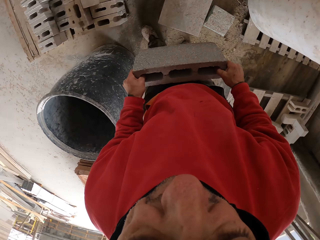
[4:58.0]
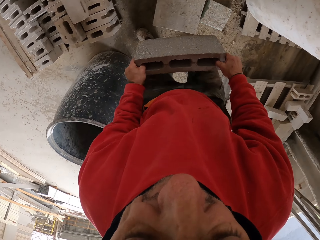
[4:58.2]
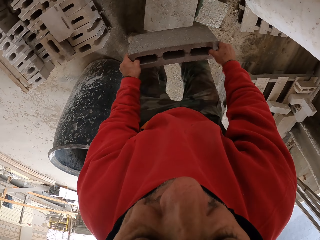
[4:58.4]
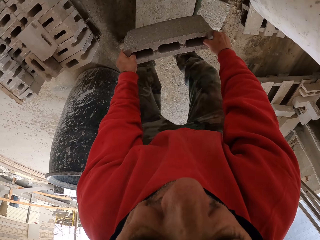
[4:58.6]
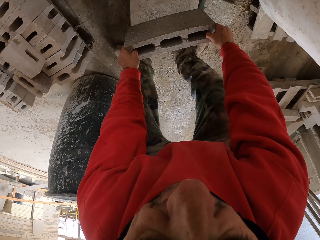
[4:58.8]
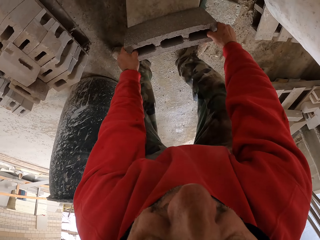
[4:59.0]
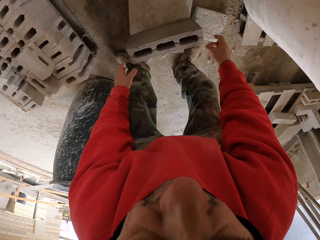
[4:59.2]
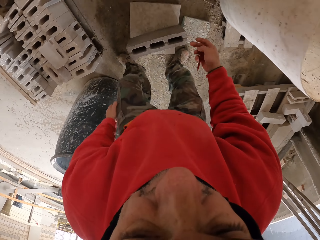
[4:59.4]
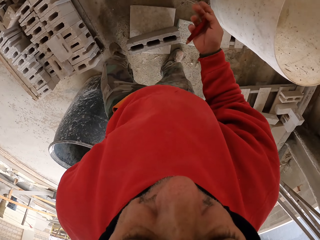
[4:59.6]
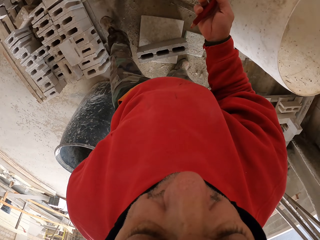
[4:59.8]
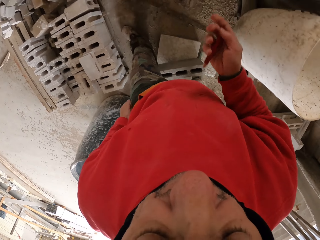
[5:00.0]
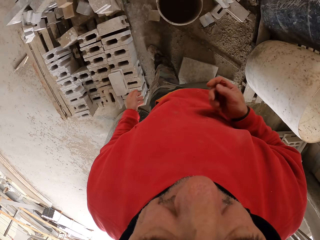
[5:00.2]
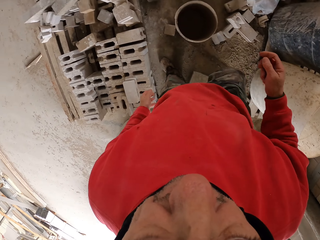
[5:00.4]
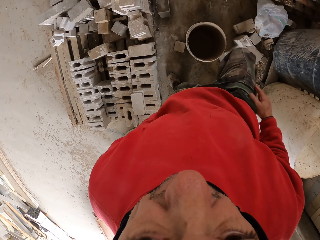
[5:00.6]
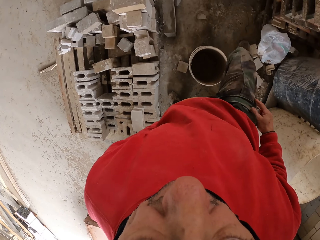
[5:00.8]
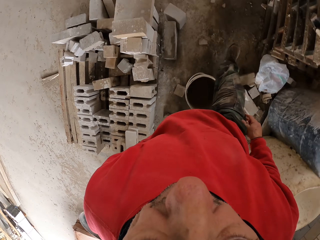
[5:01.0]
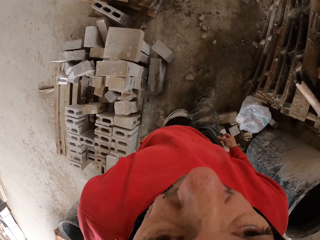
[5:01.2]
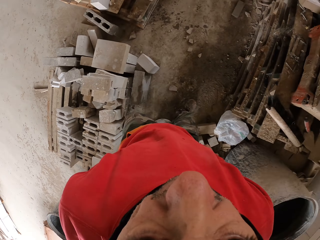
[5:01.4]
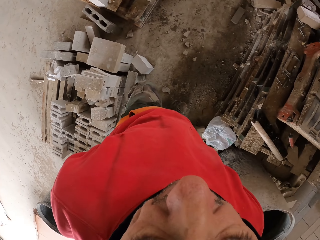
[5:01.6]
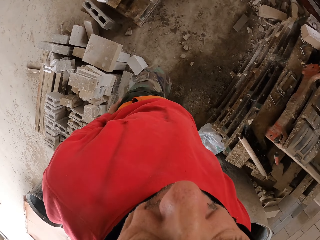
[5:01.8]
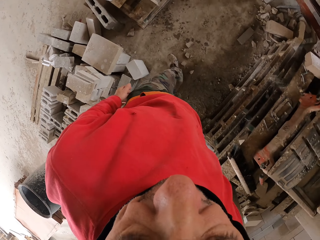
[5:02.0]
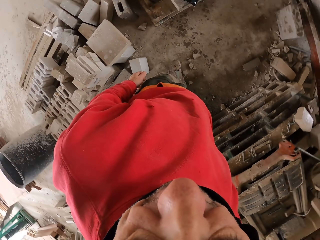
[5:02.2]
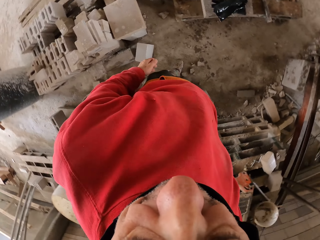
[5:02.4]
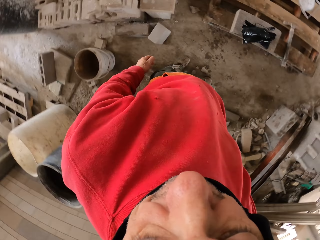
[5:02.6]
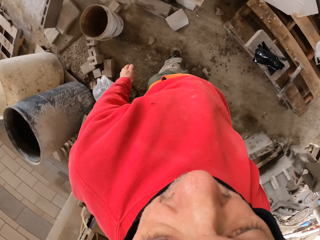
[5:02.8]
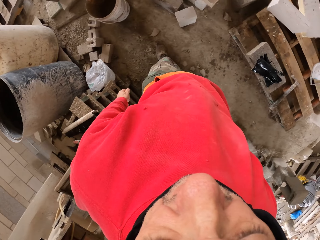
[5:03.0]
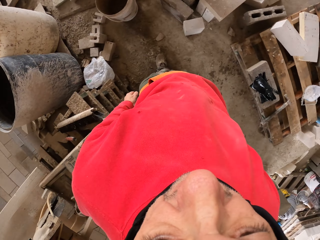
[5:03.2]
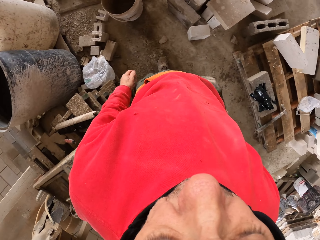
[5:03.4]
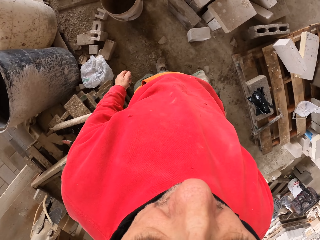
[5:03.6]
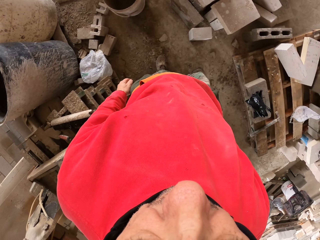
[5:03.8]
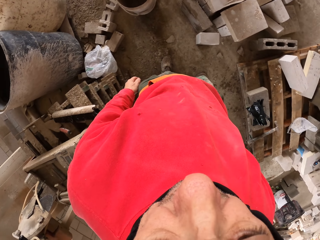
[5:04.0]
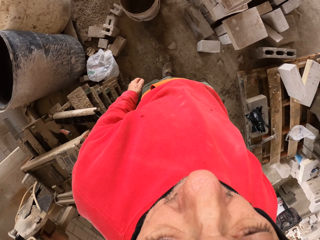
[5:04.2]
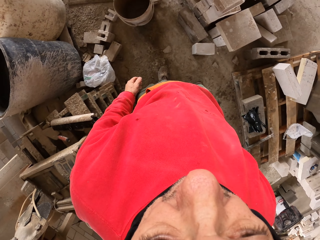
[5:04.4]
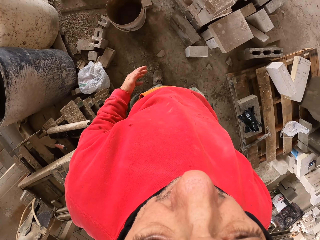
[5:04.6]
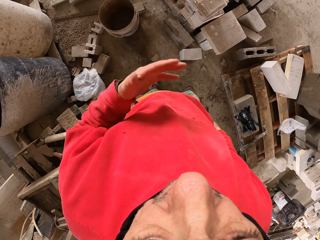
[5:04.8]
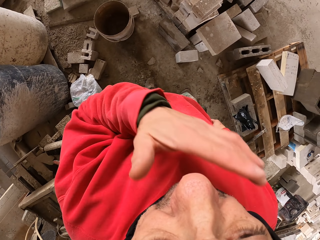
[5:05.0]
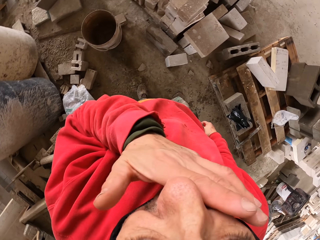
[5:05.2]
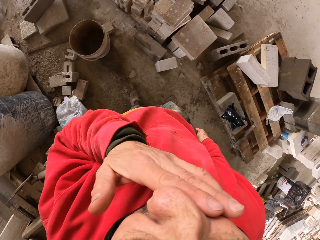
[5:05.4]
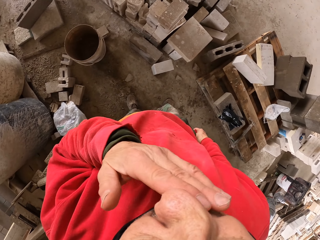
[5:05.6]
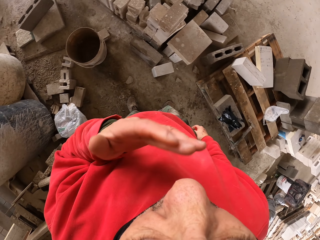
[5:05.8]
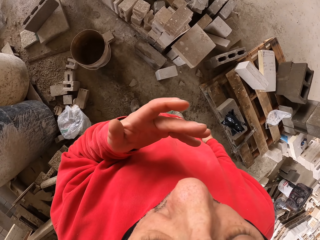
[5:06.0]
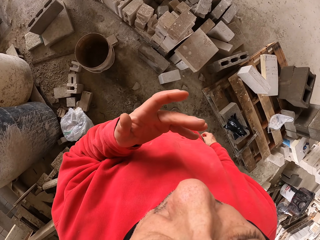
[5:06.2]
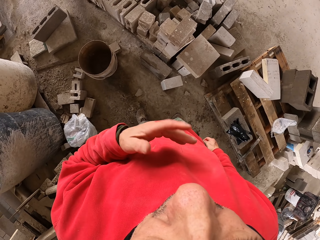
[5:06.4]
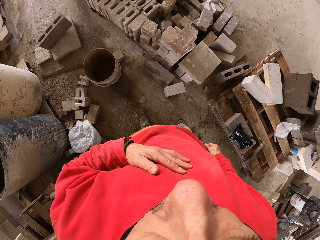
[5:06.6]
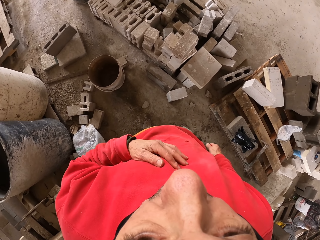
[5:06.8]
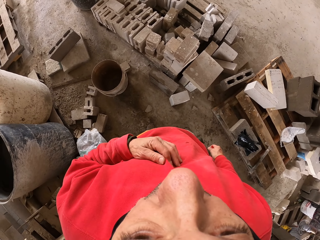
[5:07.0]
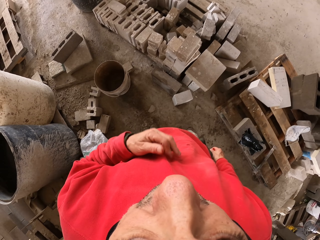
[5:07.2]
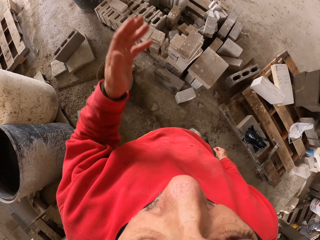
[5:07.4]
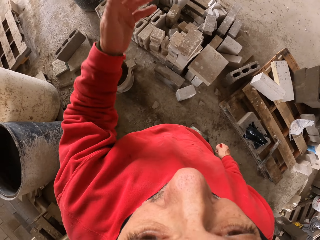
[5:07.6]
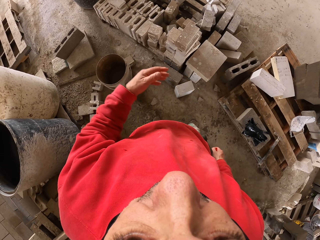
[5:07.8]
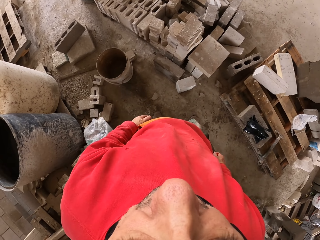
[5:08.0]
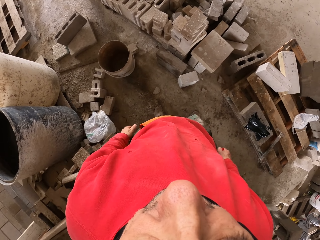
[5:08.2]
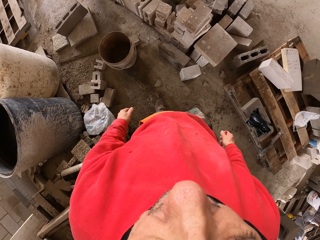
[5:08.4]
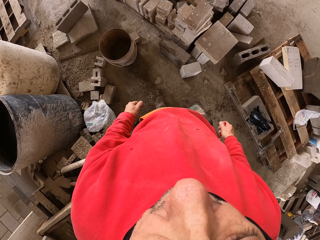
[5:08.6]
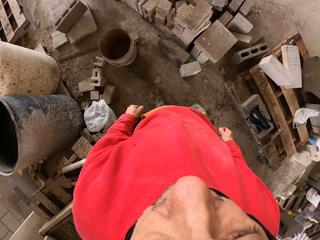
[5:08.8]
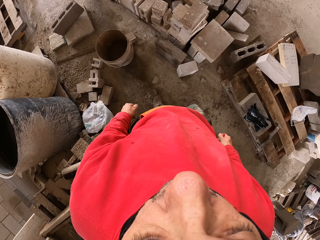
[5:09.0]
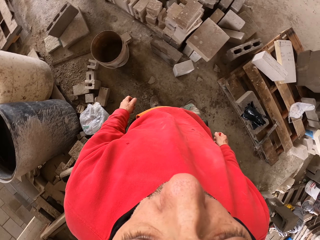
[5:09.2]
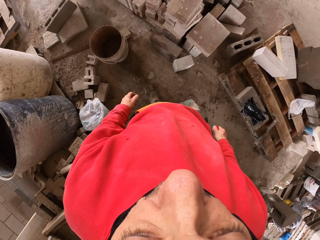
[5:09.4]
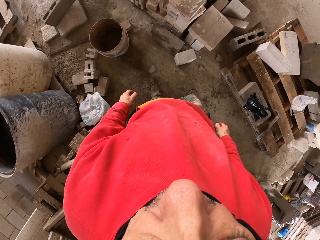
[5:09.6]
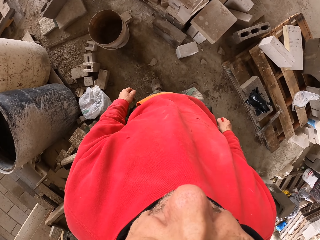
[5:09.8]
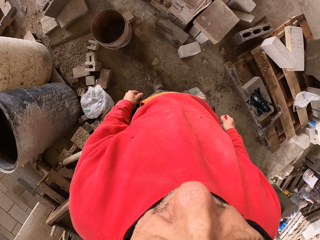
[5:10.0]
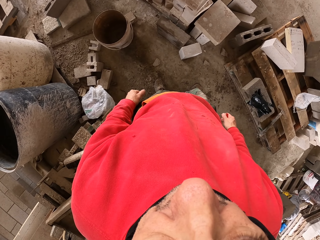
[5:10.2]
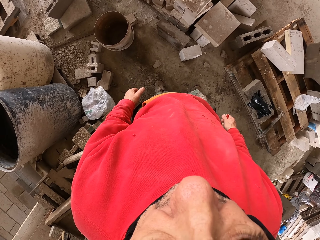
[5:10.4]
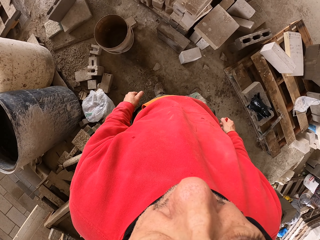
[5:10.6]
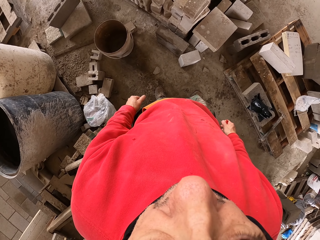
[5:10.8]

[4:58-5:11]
The camera wearer places the brick on top of the stone. He walks on the floor and looks at the pencil marker. He looks around. He touches his face. He wipes the nose with the hand. He stares at his hand. He touches the cloth. He dialogues with a man. He points.

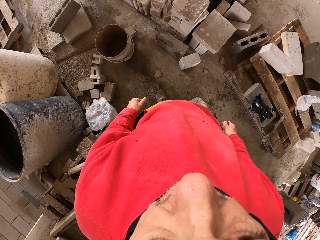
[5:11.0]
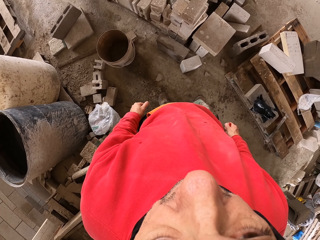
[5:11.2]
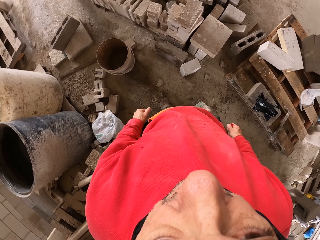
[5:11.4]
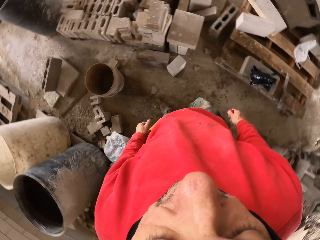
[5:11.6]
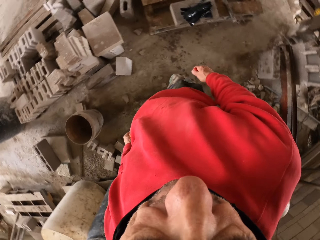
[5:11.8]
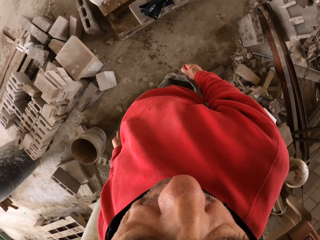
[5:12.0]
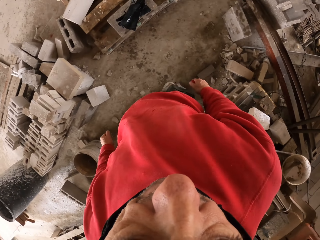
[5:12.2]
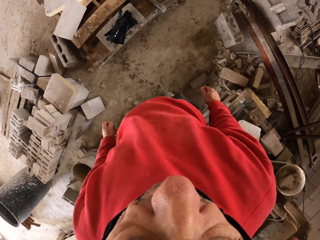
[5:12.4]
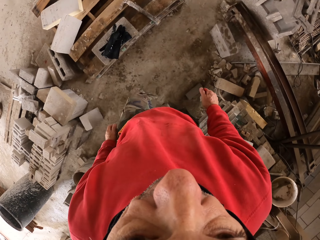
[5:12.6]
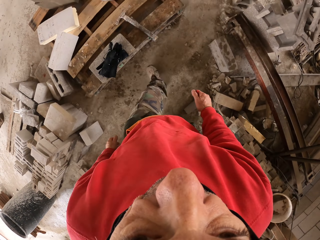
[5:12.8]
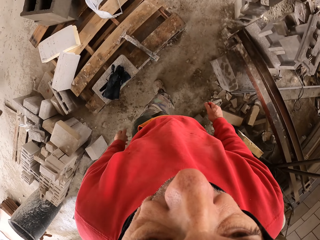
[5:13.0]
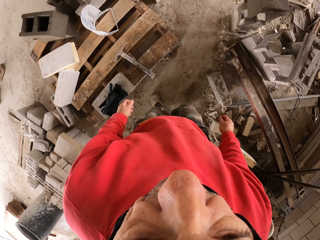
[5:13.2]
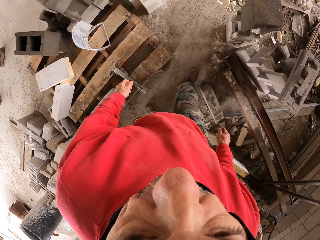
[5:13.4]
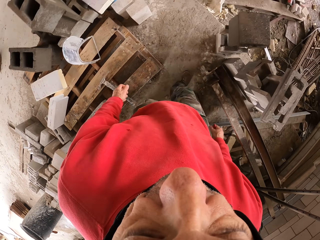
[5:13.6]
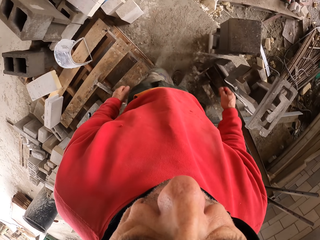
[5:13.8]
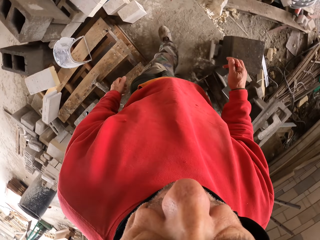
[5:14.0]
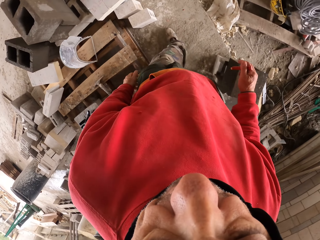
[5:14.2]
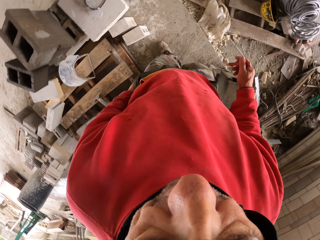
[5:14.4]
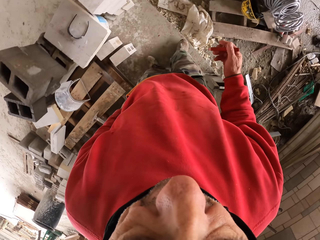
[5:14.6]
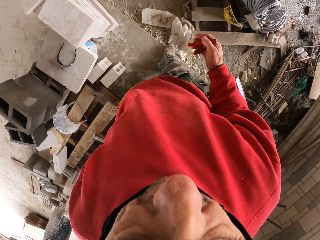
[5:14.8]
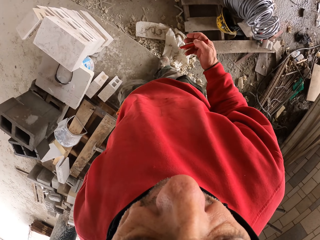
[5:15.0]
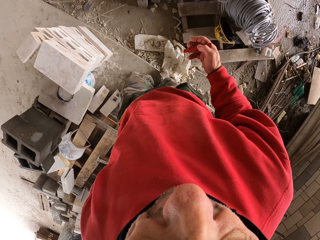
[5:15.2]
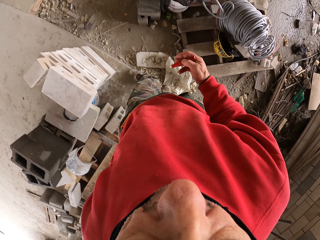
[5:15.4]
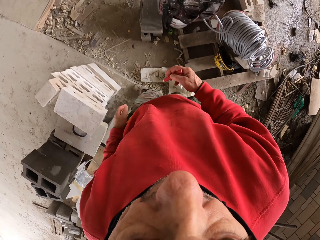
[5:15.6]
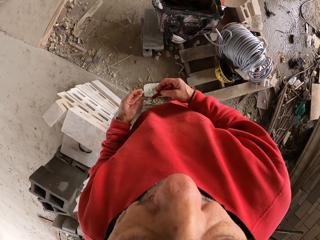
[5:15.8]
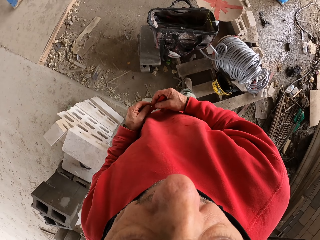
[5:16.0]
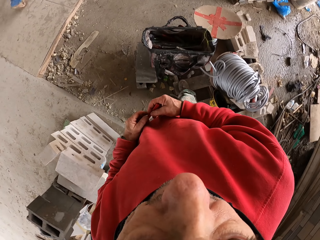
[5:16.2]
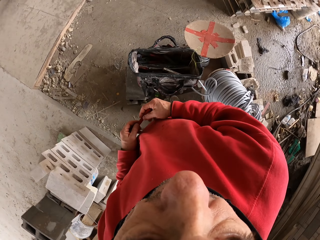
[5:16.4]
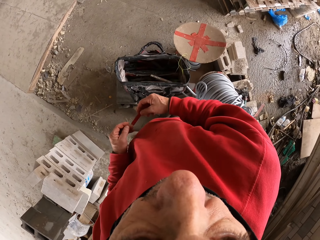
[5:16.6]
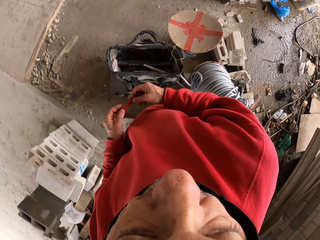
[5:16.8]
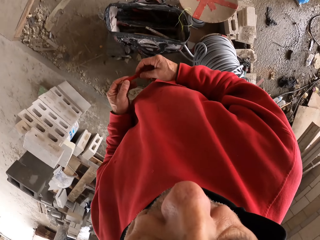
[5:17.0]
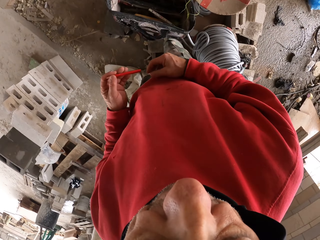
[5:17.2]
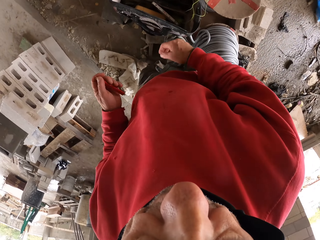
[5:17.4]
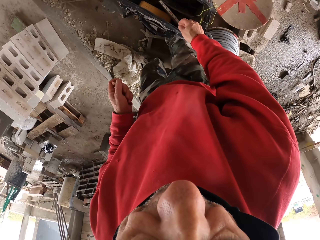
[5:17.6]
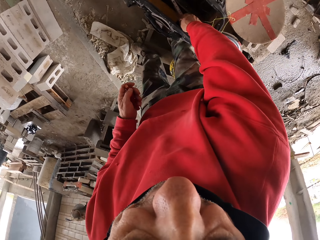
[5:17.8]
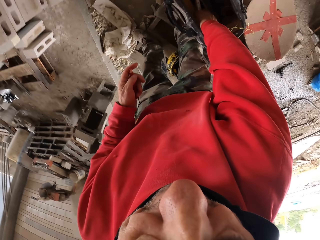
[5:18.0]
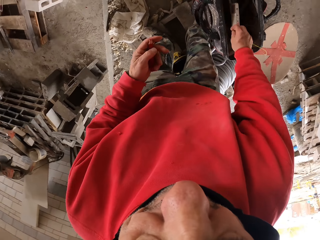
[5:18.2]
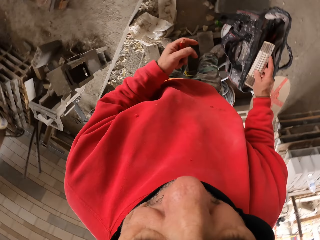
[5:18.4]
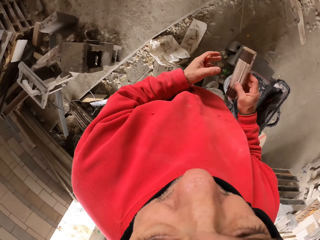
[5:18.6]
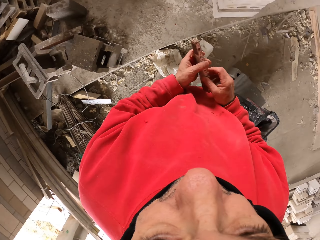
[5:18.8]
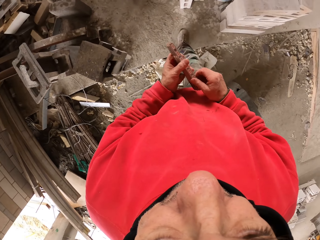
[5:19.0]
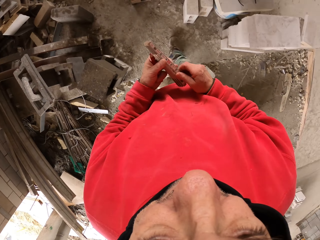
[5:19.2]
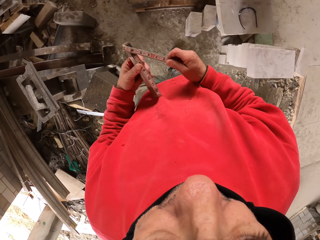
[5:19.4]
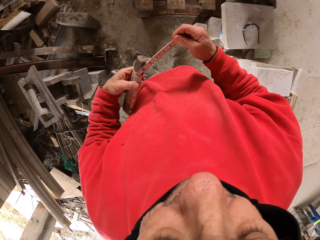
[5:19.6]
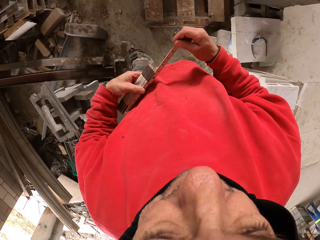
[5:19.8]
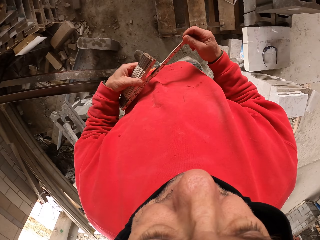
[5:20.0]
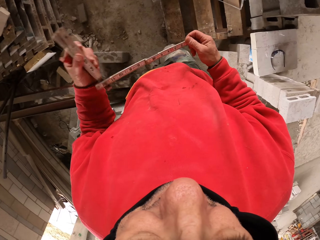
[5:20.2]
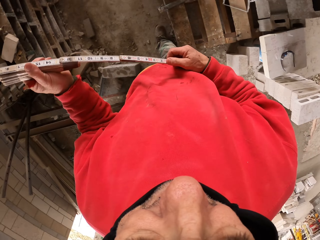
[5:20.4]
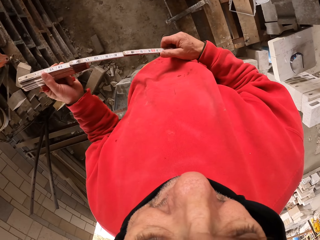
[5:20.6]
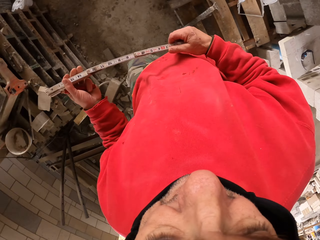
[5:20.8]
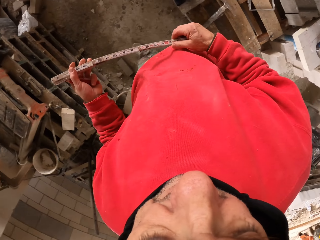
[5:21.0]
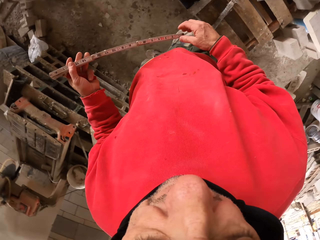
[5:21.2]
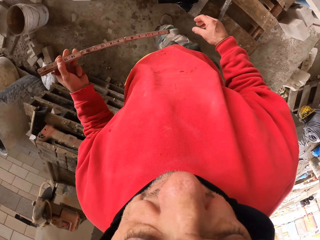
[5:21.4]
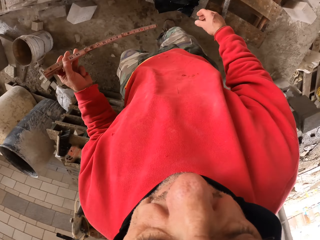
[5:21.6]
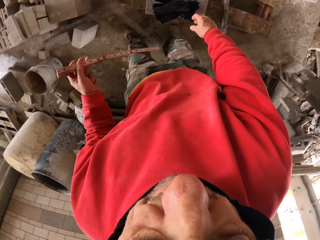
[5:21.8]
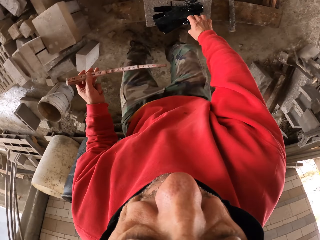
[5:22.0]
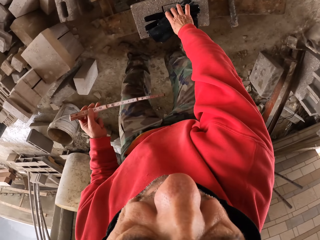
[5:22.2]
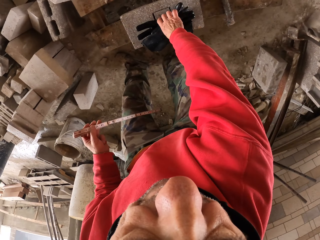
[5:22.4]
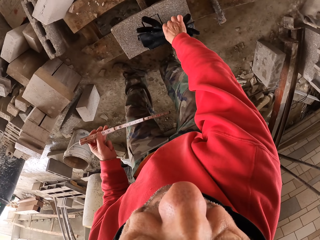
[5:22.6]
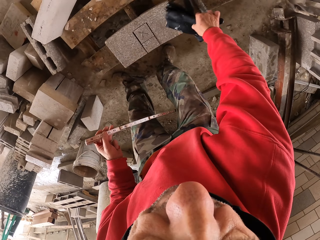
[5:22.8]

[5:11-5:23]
The camera wearer walks on the floor and looks around. They touch the pencil marker in the hand. They walk and pick up a zig zag ruler from something. They walk on the floor and unfold the zig zag ruler. They throw gloves on top of the brick on the floor. They pick up the gloves.
